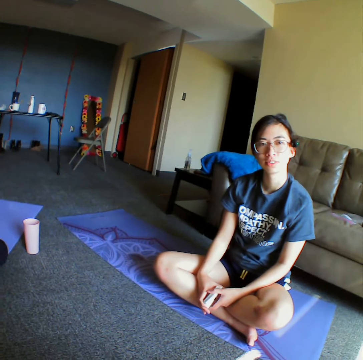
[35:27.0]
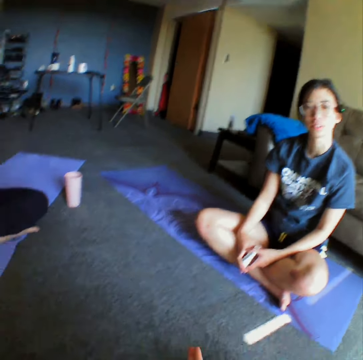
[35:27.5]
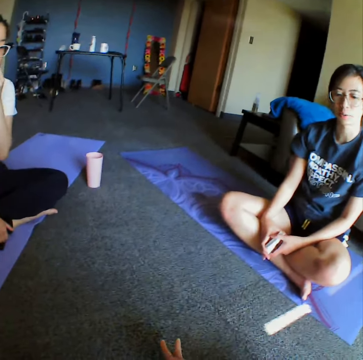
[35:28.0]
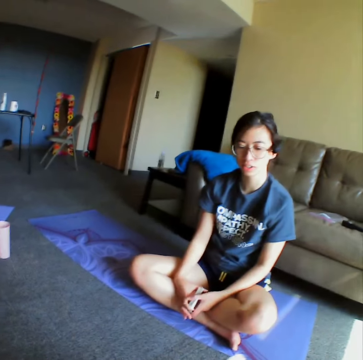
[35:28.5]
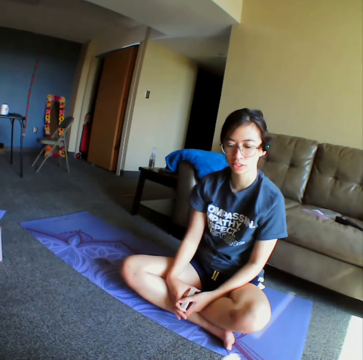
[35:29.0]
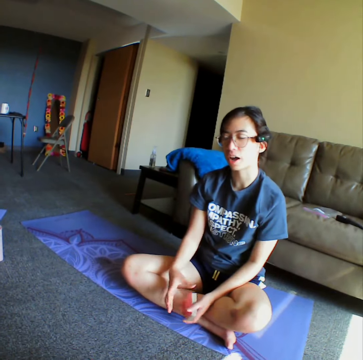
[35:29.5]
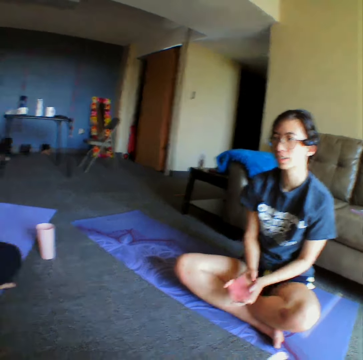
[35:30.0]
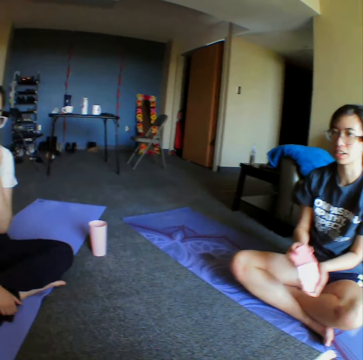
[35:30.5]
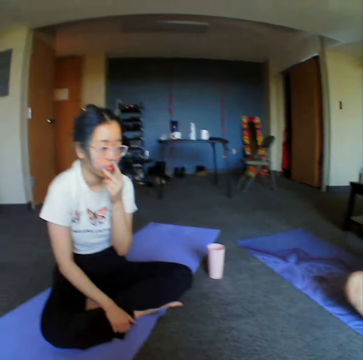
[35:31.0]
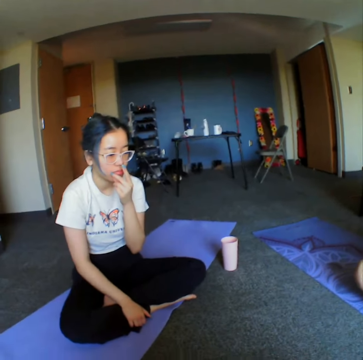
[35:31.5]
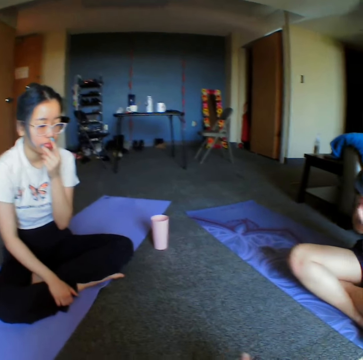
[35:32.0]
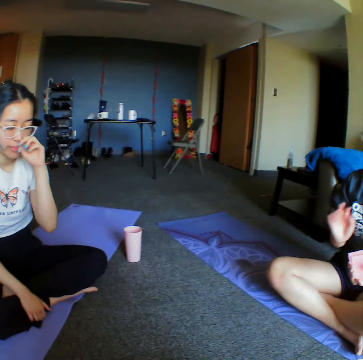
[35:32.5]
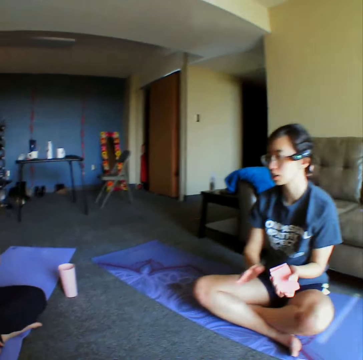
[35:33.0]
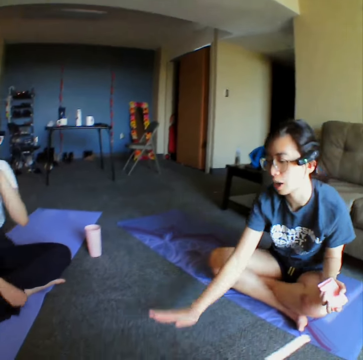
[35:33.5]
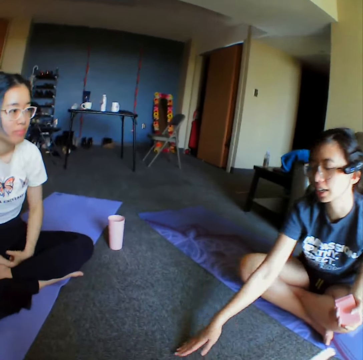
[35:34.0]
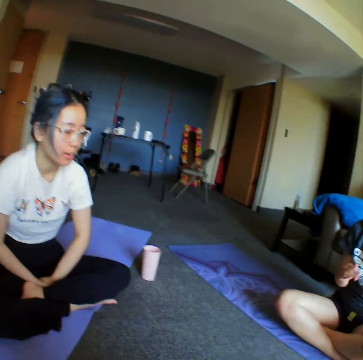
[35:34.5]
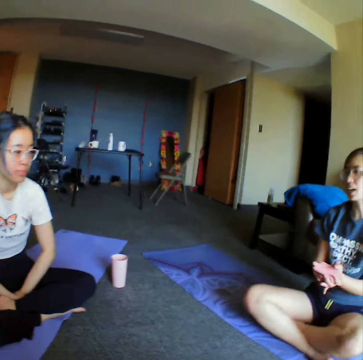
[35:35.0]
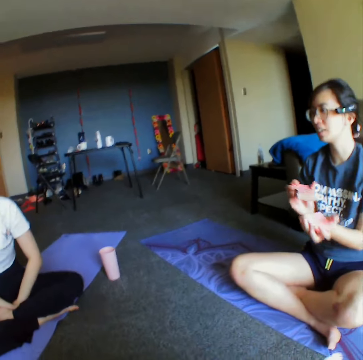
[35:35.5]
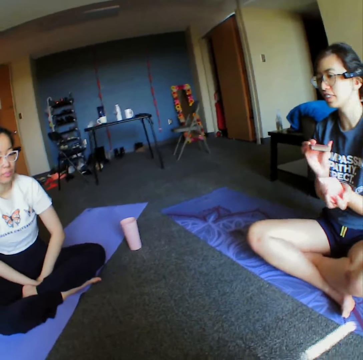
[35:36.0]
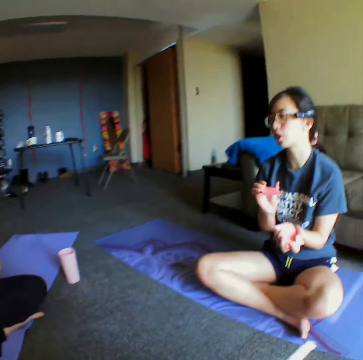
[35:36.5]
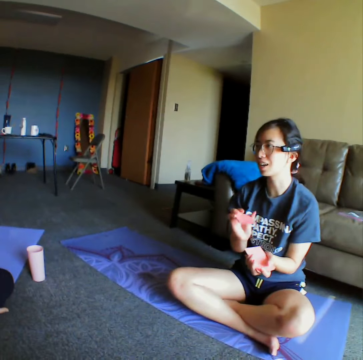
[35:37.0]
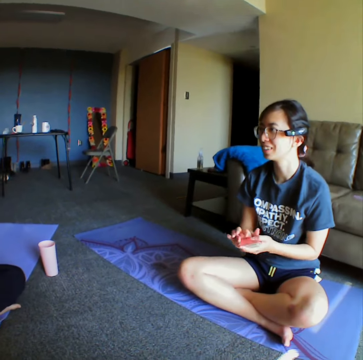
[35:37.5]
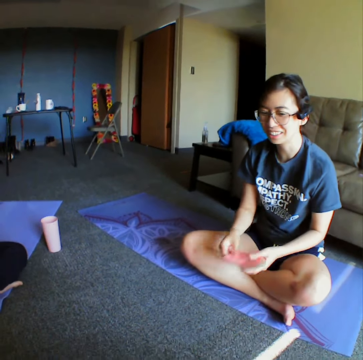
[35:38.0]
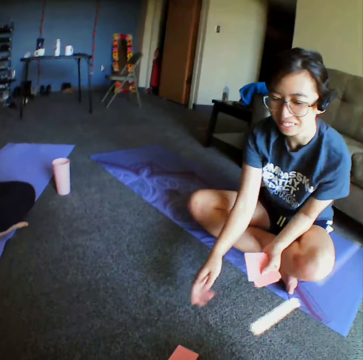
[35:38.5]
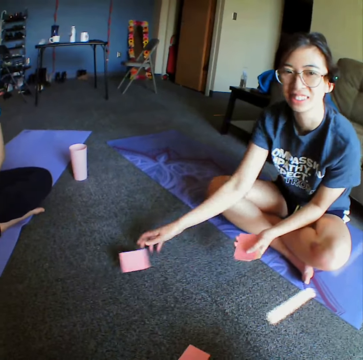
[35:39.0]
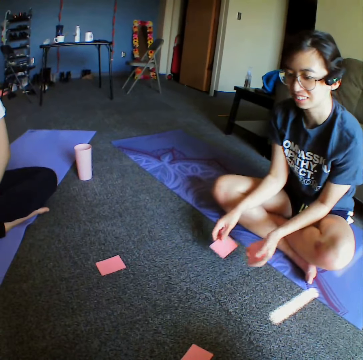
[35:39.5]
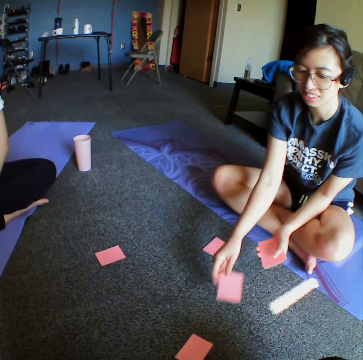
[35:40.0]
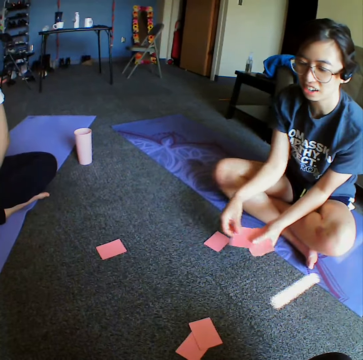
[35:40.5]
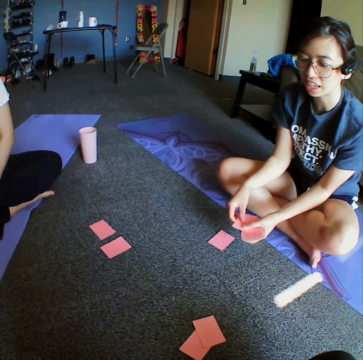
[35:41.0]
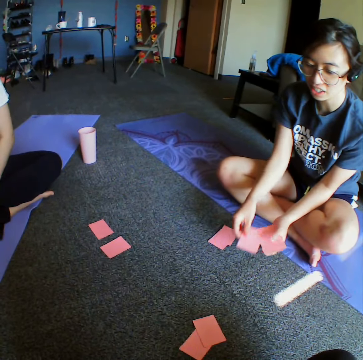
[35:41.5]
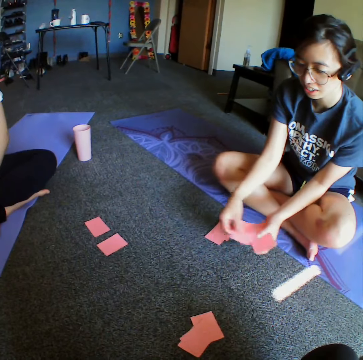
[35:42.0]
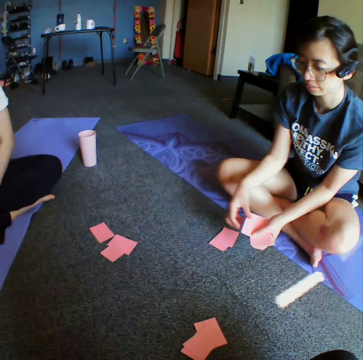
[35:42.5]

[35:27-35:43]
The camera wearer converses with a woman. The woman reshuffles the cards on her hand. The woman demonstrates something to another woman and a person, and converses with someone. The camera wearer looks around the room. The first woman reshuffles the cards on her hand and distributes the cards to the other woman and the person.

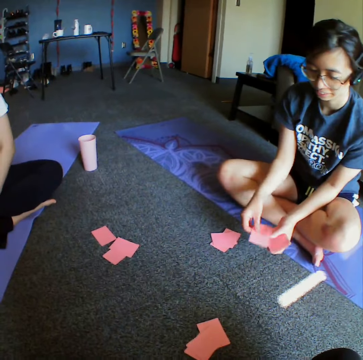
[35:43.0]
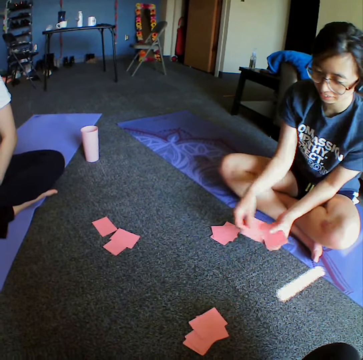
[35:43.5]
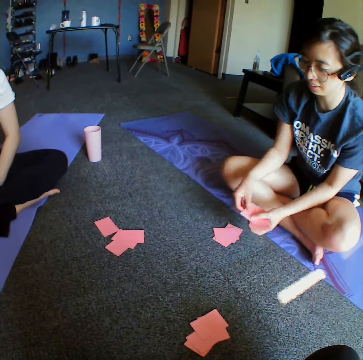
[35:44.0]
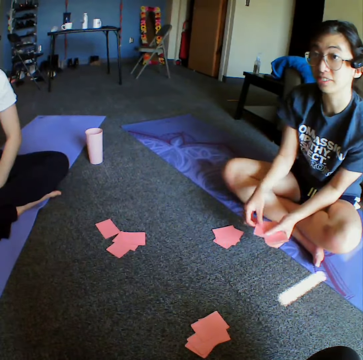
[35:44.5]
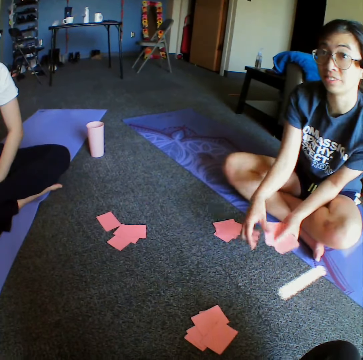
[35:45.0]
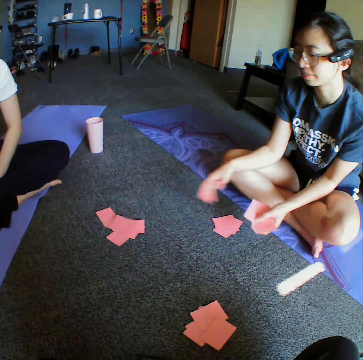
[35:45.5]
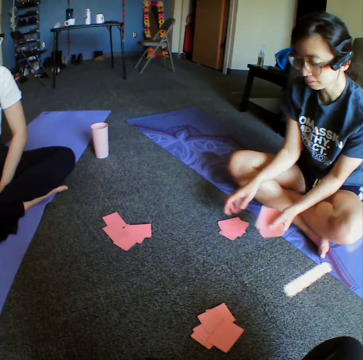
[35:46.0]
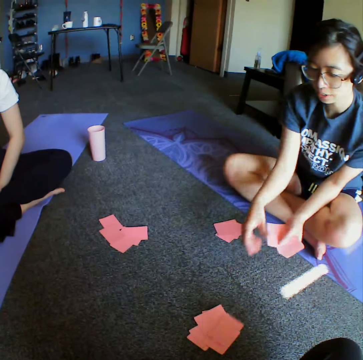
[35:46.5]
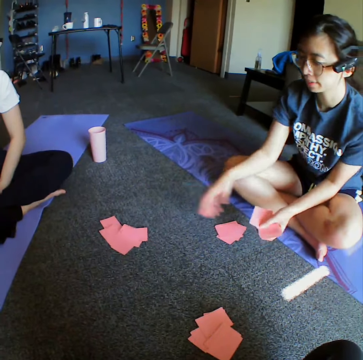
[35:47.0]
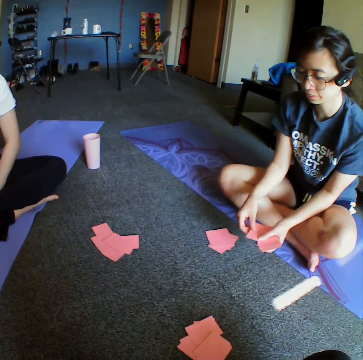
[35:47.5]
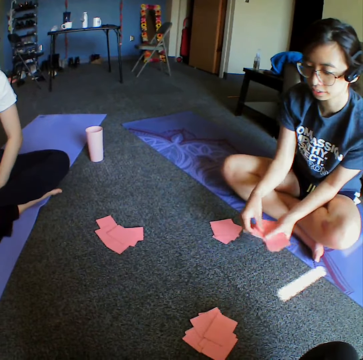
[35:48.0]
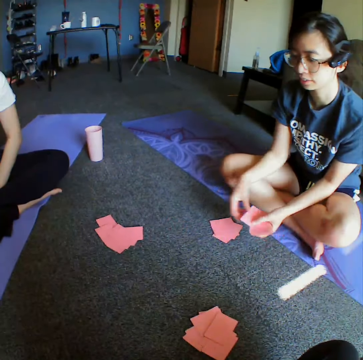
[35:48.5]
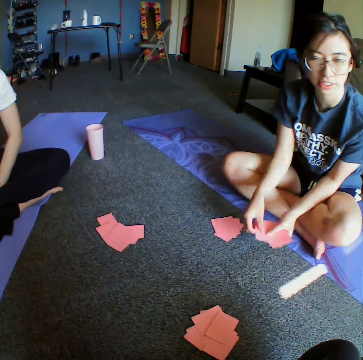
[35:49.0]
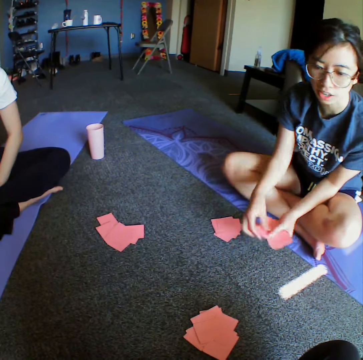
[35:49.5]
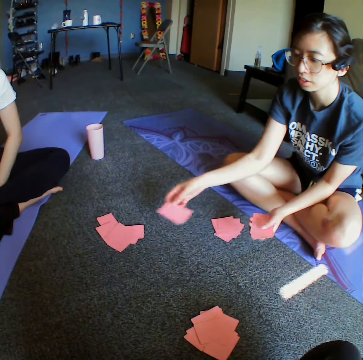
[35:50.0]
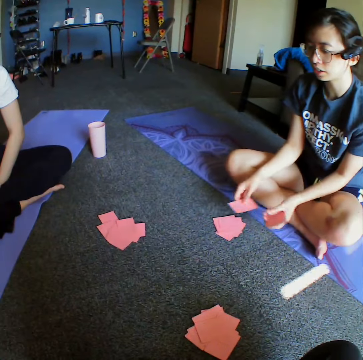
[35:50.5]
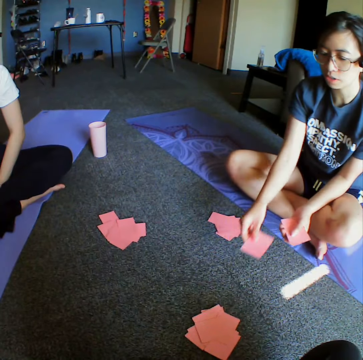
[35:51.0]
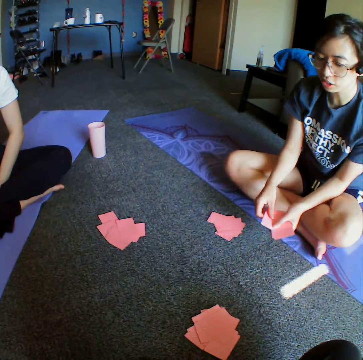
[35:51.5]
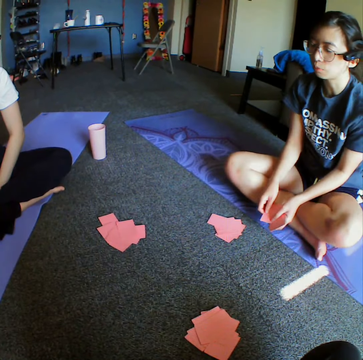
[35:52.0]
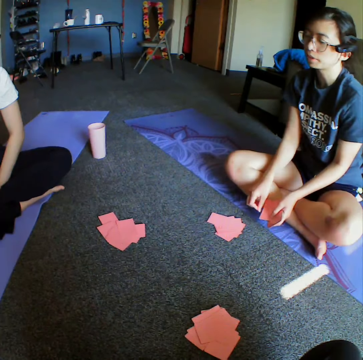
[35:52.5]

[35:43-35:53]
A woman converses with the camera wearer.

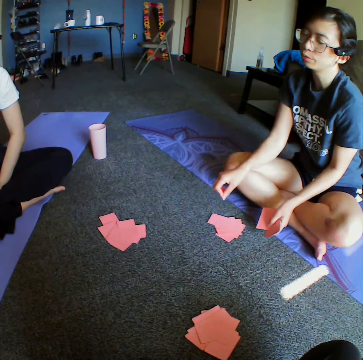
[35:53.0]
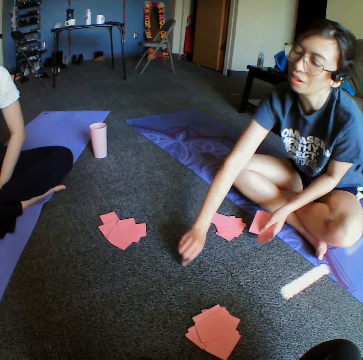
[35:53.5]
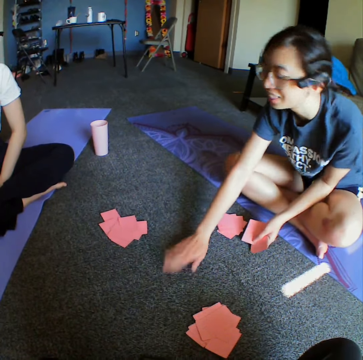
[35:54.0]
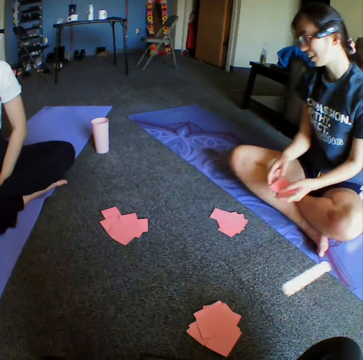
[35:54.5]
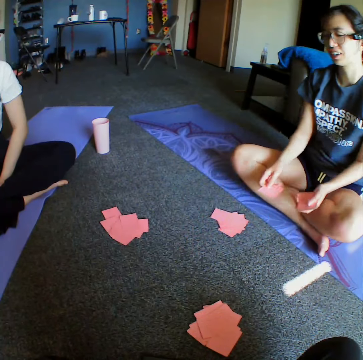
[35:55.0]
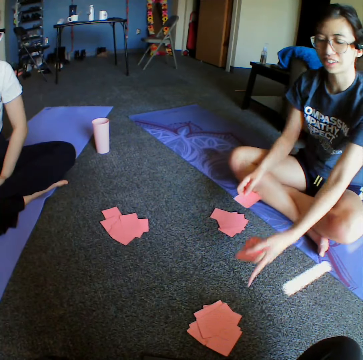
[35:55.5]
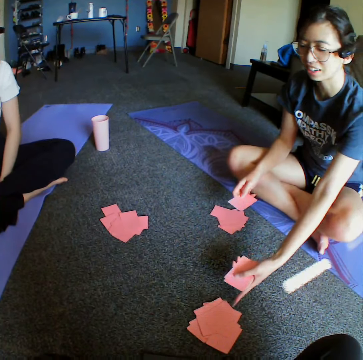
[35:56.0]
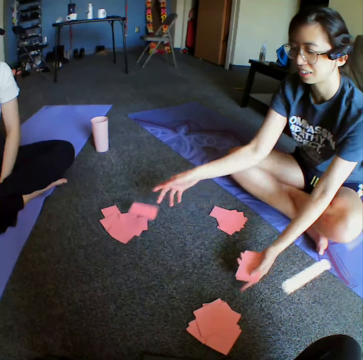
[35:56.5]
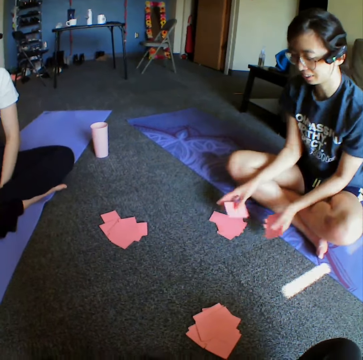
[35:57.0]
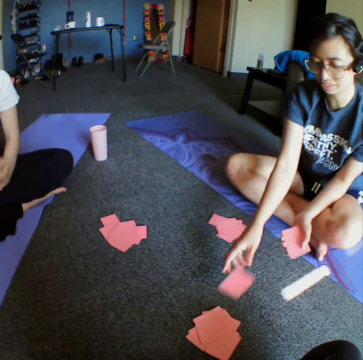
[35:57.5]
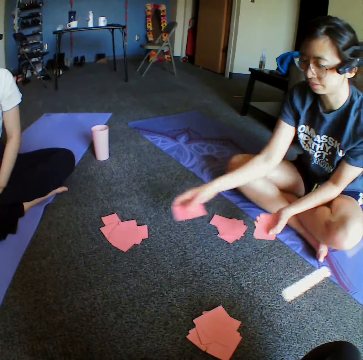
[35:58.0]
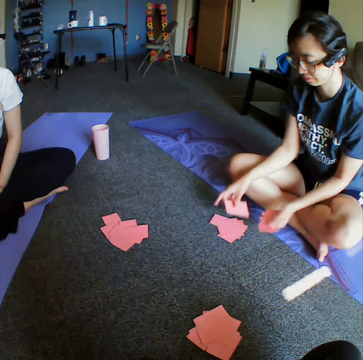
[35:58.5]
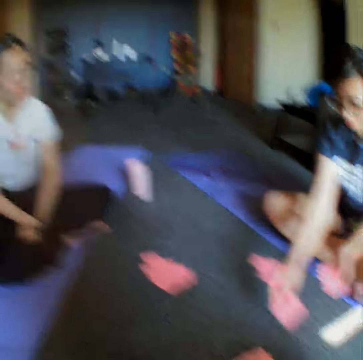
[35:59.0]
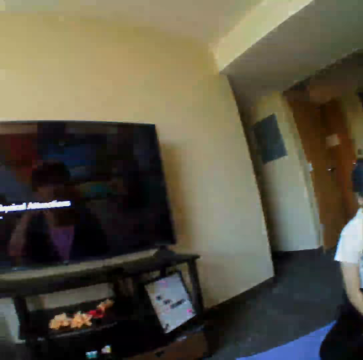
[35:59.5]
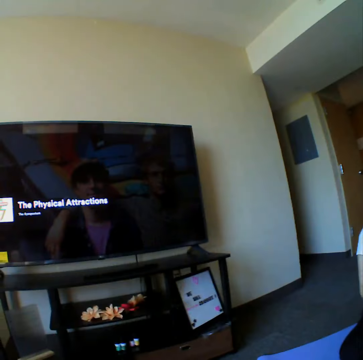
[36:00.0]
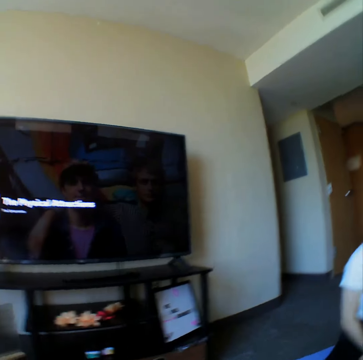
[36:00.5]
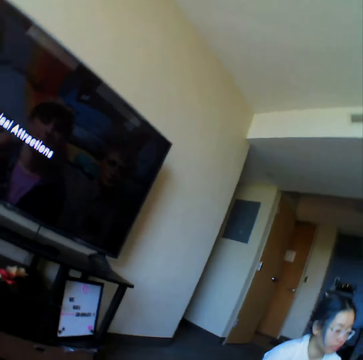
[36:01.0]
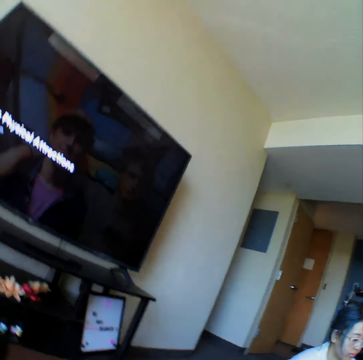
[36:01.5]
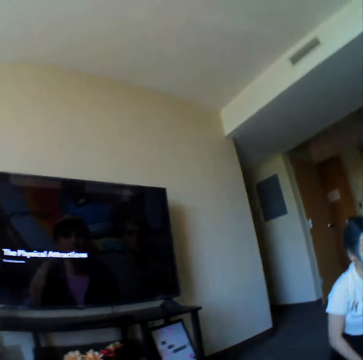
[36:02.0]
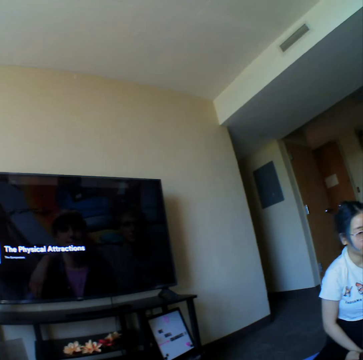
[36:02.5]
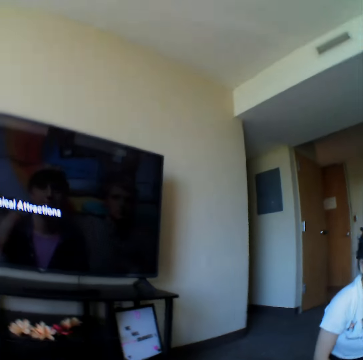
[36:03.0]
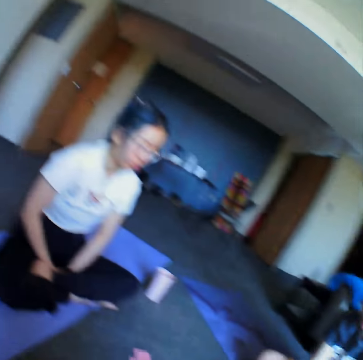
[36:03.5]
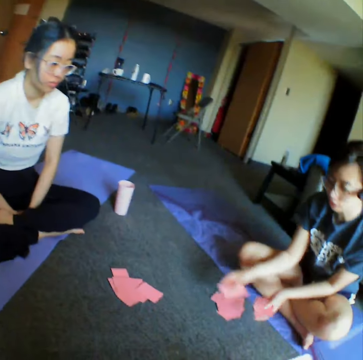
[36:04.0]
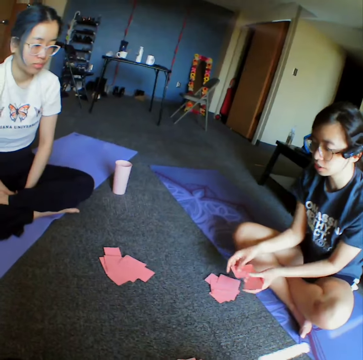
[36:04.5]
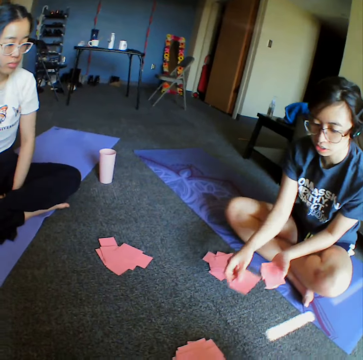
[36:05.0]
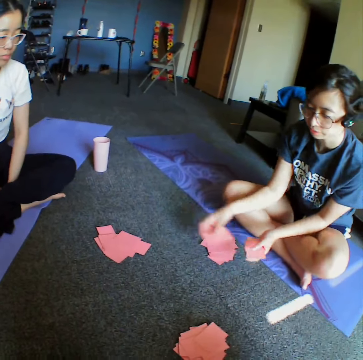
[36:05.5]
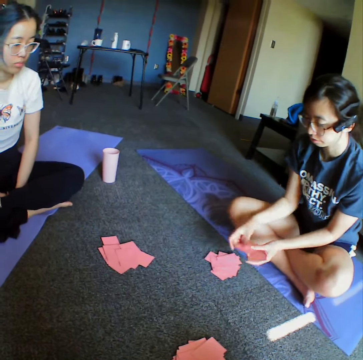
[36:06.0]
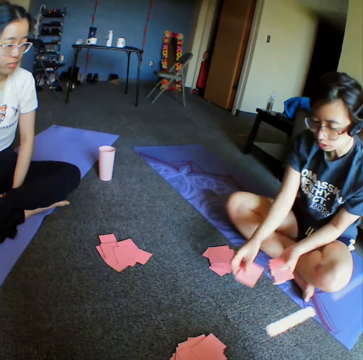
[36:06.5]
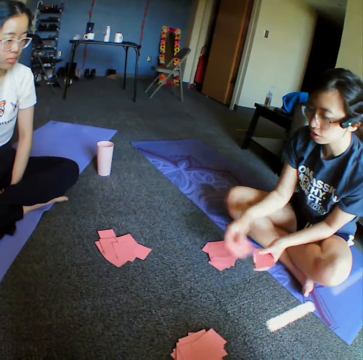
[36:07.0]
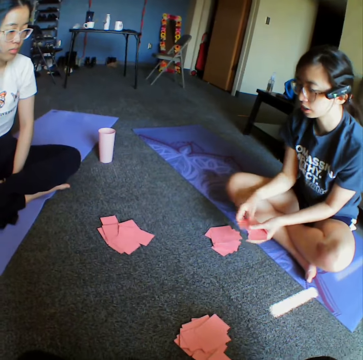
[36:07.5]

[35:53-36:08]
A woman hits her hand on the floor. The woman demonstrates something to another woman and a person, and distributes the cards to the other woman and the person. The camera wearer turns around the room. The first woman distributes the cards.
